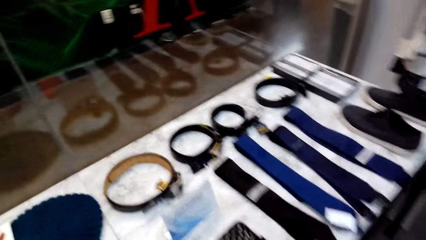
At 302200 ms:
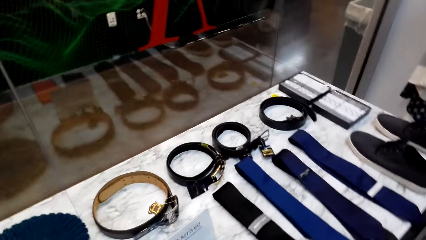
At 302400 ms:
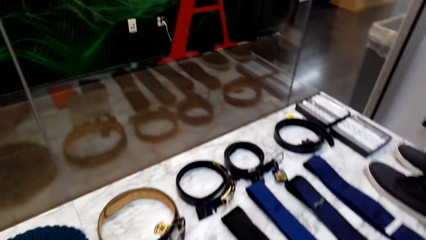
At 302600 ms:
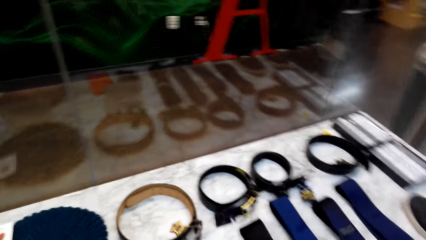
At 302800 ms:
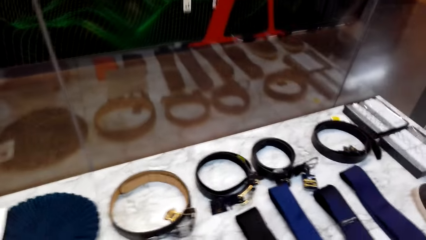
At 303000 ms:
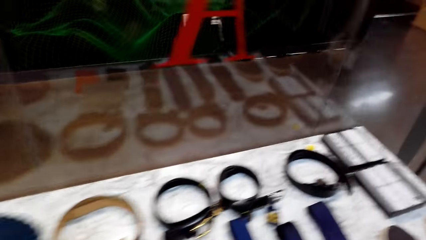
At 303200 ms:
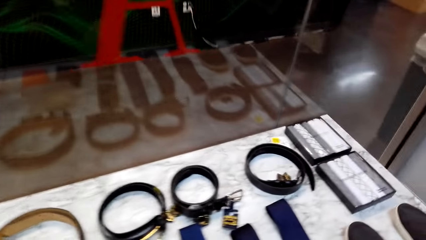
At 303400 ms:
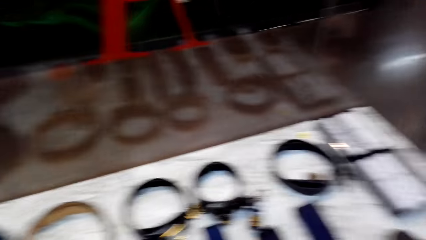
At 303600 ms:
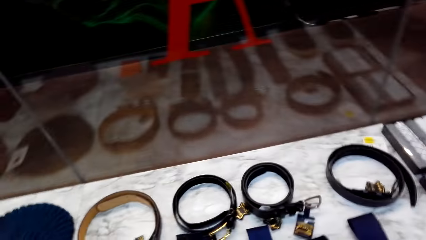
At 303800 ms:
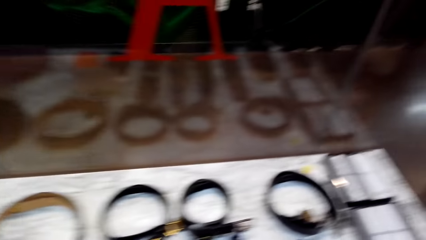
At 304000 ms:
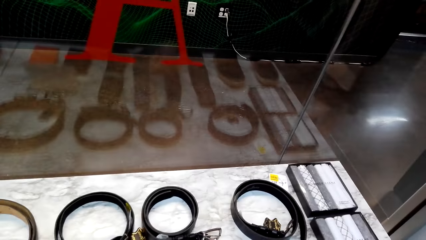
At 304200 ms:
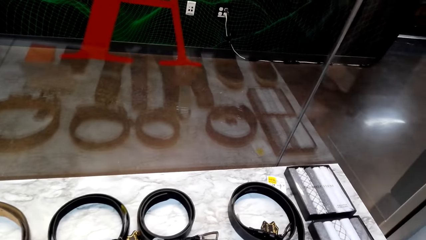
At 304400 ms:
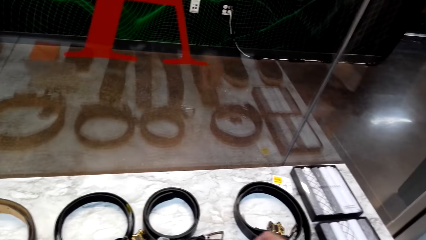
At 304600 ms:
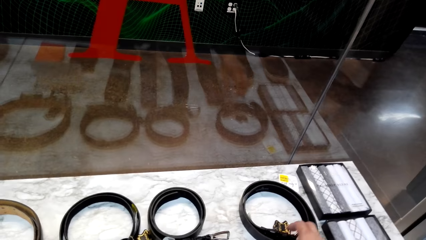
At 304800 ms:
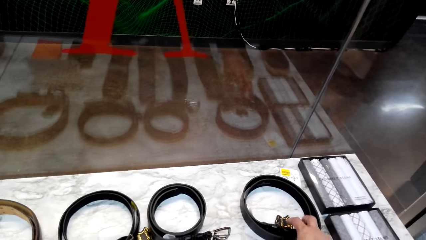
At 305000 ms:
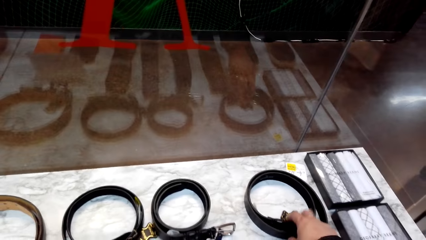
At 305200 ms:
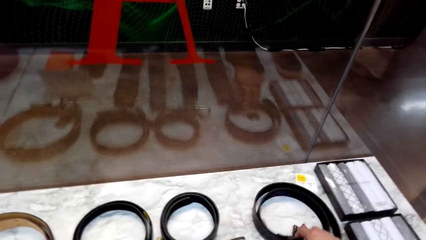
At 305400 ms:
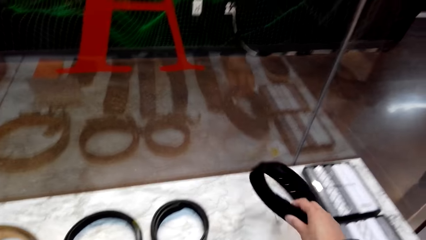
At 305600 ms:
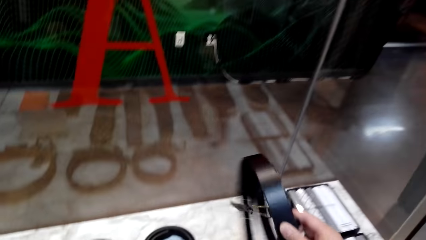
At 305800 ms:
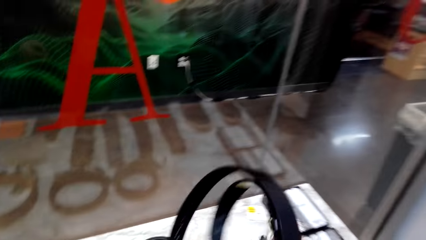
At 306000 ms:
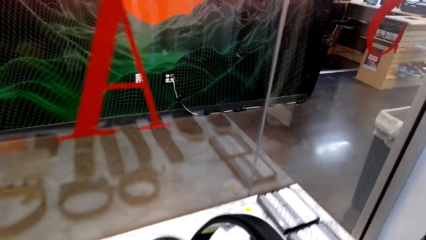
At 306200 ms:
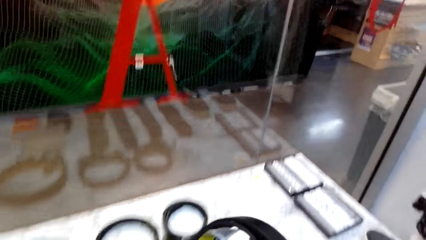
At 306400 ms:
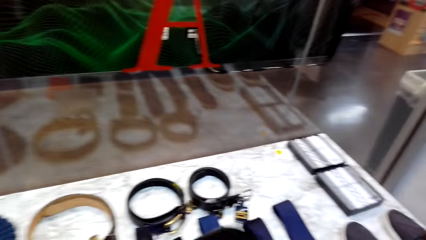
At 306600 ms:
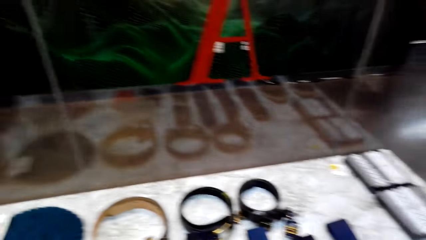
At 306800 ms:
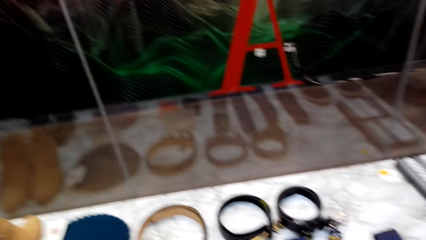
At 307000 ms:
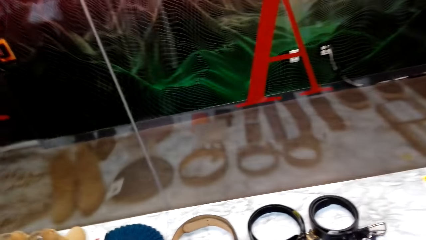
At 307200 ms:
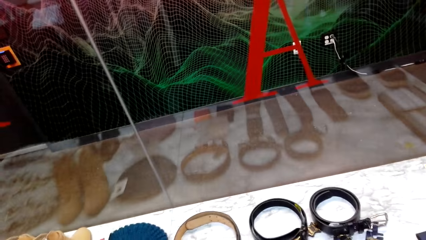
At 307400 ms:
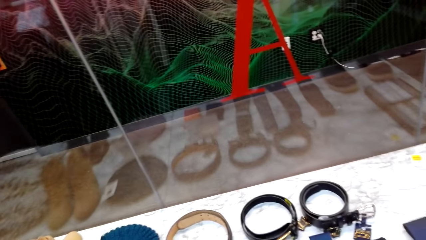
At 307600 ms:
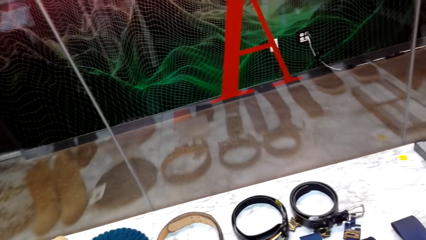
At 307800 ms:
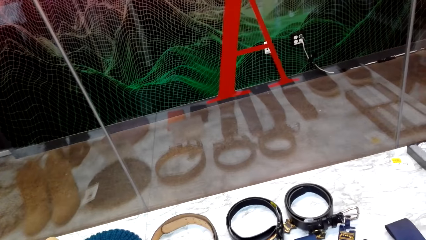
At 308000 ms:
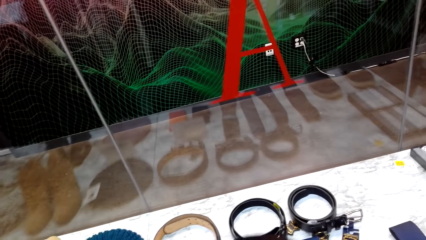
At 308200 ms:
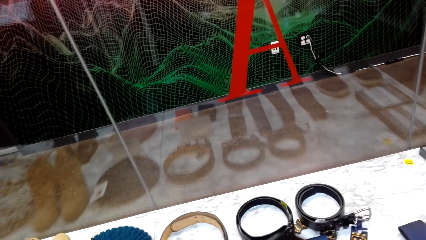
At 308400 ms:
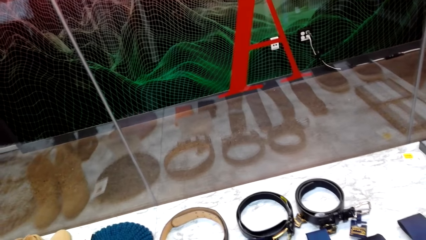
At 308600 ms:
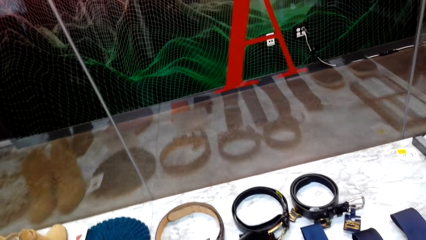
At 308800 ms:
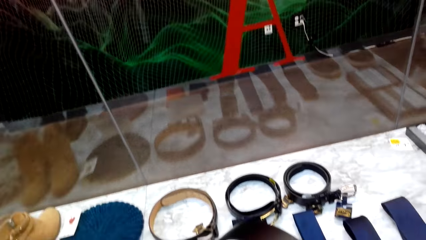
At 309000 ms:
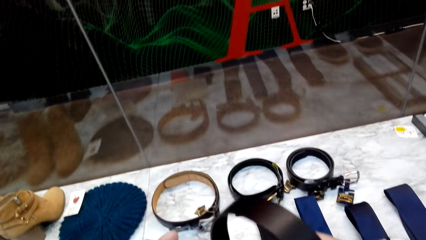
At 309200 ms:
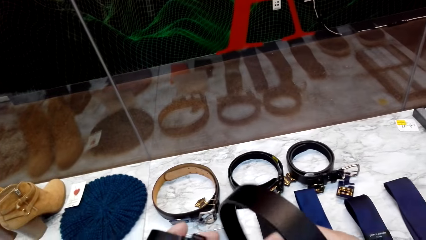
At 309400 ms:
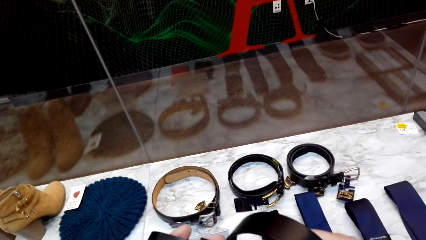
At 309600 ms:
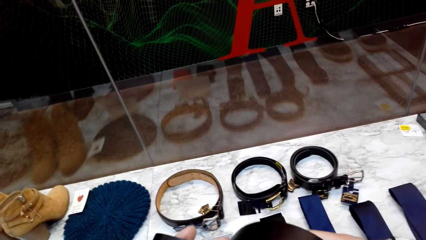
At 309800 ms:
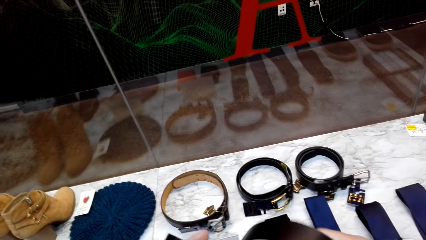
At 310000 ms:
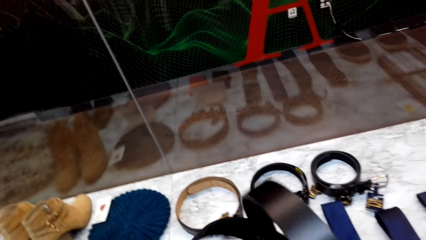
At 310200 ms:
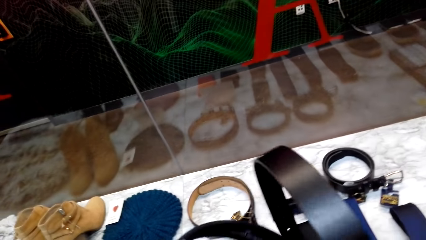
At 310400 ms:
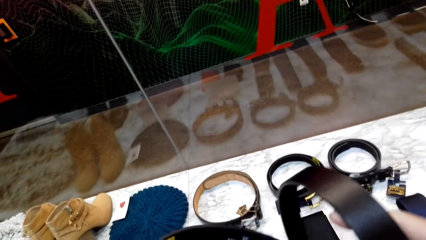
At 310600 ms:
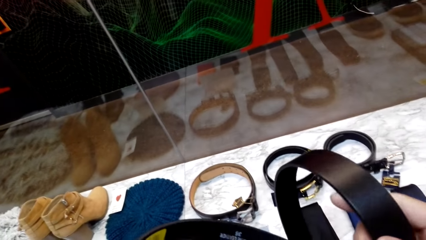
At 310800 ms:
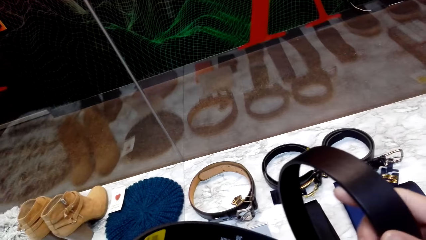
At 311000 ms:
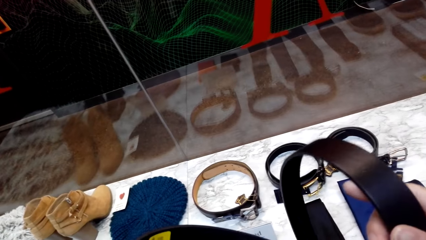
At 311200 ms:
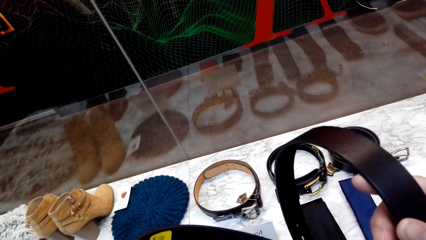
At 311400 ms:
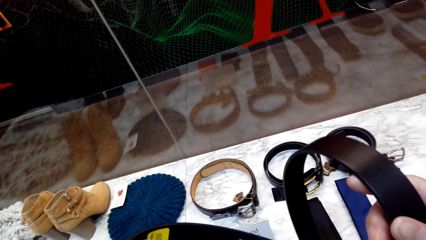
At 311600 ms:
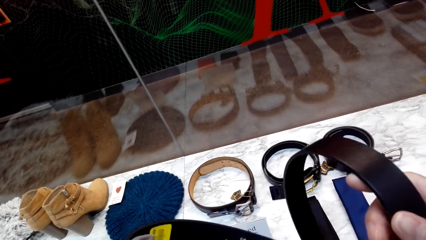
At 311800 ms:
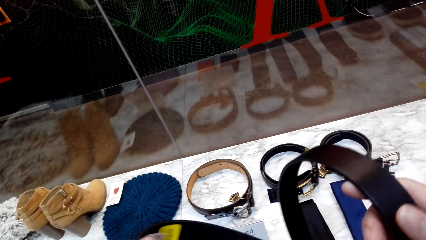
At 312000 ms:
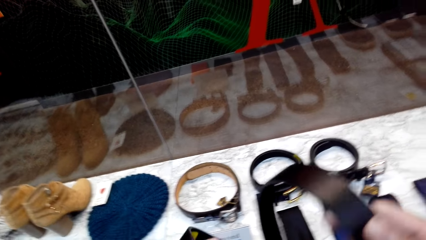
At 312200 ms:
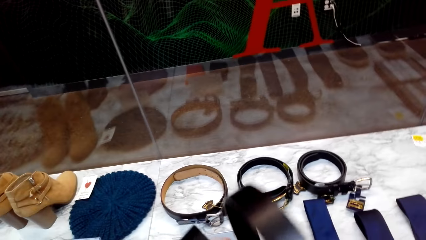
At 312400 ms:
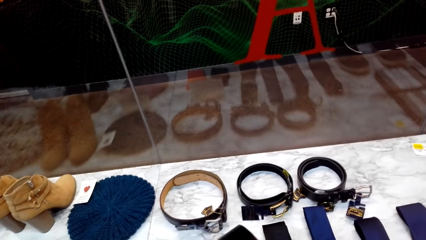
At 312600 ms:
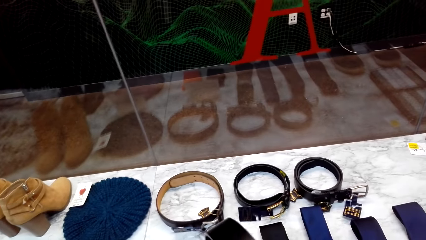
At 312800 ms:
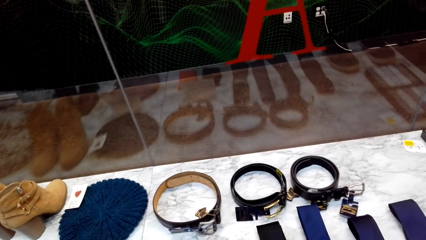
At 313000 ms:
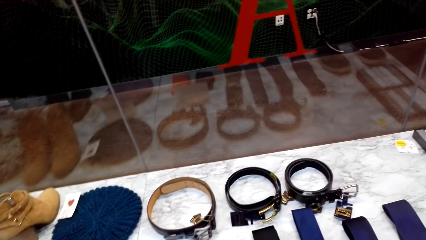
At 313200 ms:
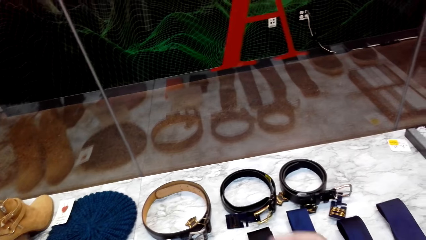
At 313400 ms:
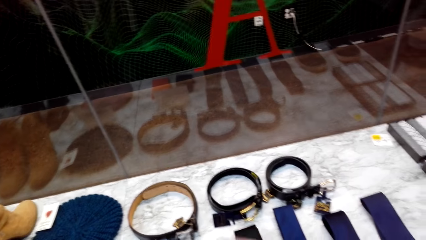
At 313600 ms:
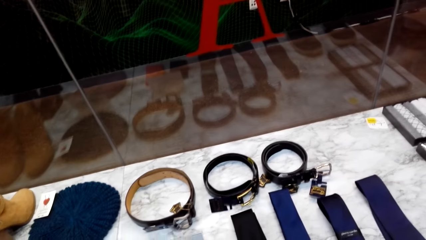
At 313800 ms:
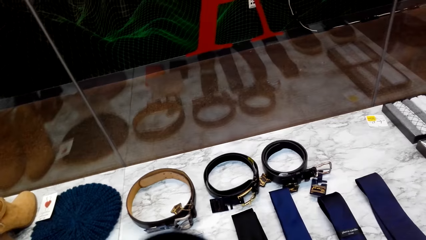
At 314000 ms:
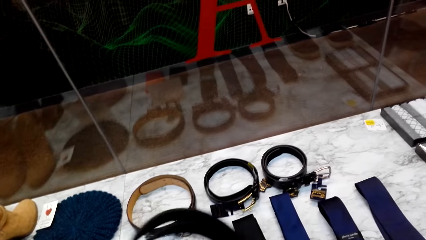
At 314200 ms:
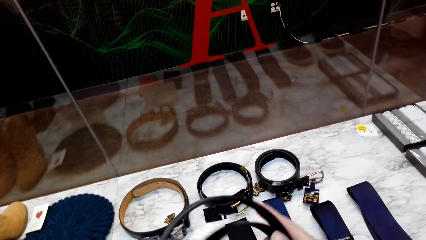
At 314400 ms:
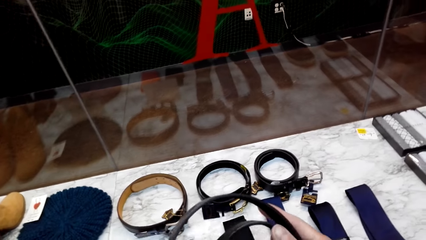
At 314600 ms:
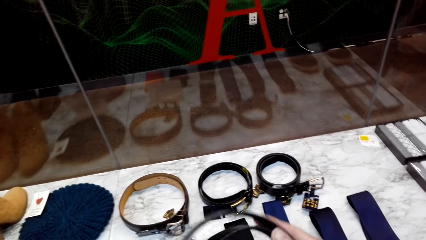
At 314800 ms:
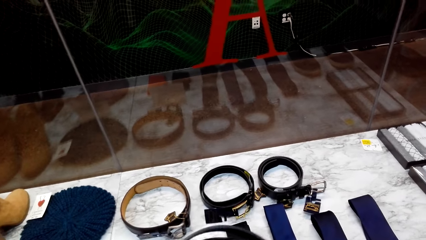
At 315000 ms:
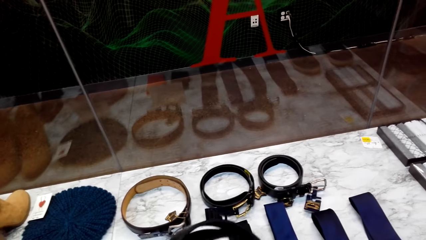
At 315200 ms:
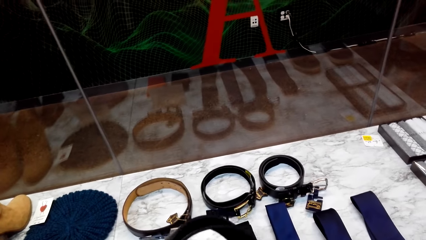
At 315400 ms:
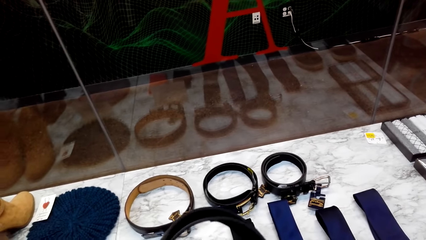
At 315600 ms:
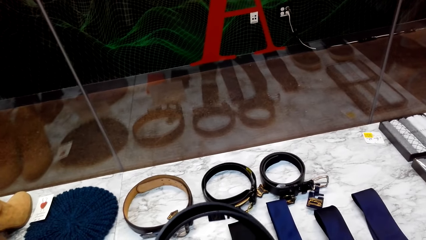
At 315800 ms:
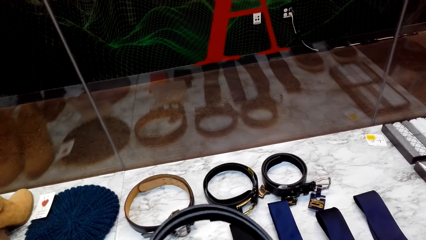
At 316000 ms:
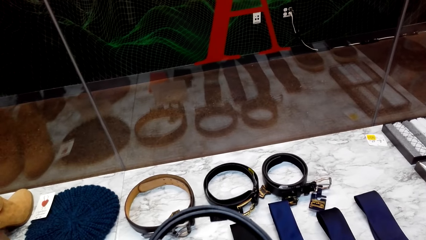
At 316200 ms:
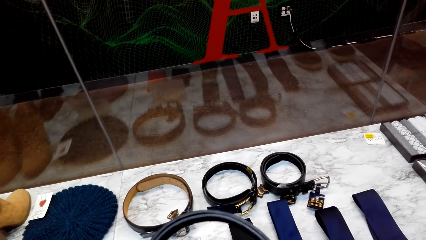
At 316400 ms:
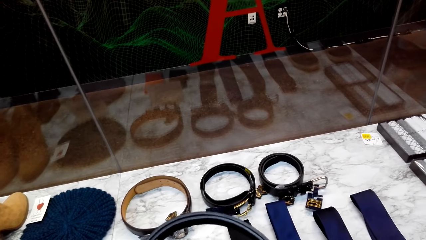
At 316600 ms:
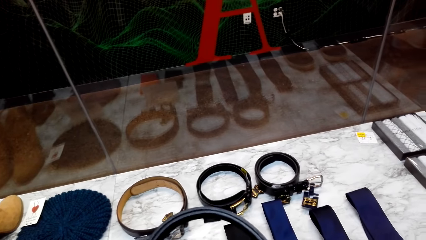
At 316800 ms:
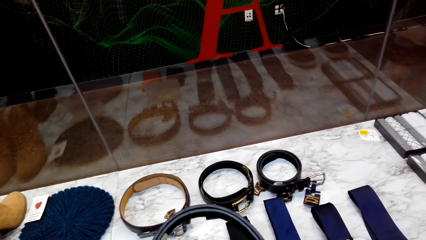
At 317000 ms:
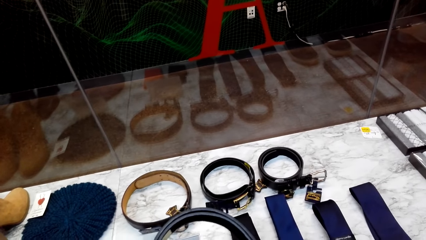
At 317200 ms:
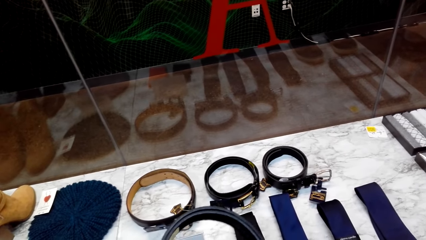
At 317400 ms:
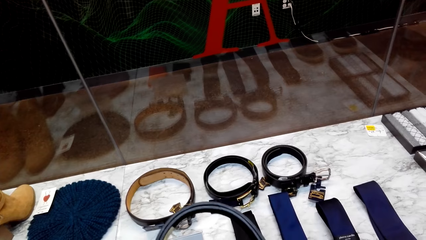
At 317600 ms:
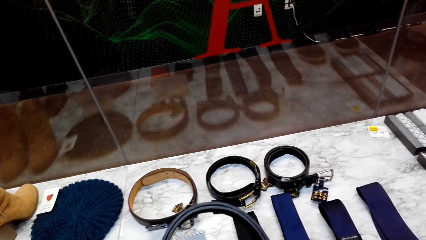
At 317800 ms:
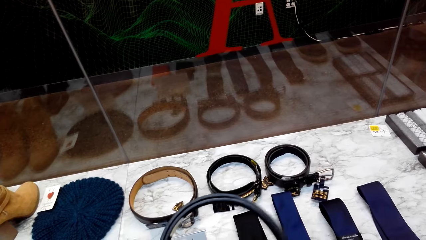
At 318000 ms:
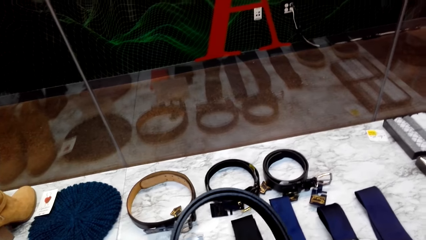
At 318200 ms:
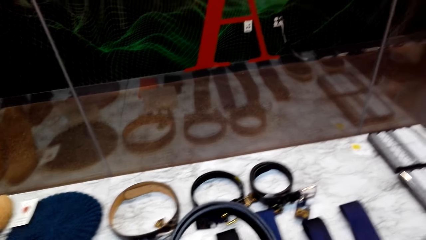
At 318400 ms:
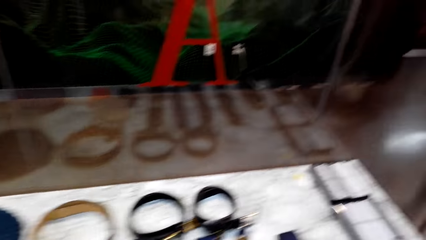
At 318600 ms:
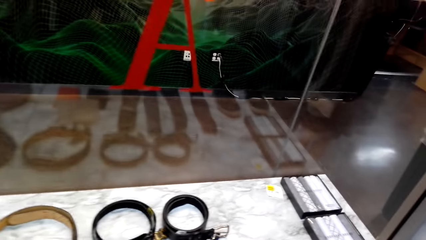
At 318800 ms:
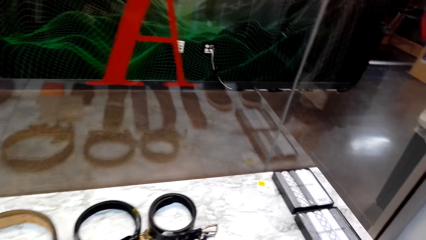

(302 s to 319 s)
The camera wearer picks up a waist belt on the table. He holds the waist belt on his hands.
